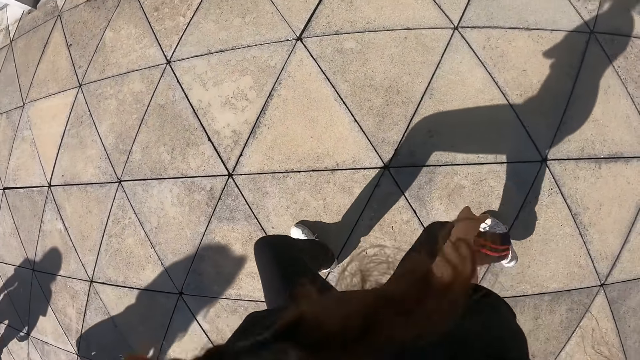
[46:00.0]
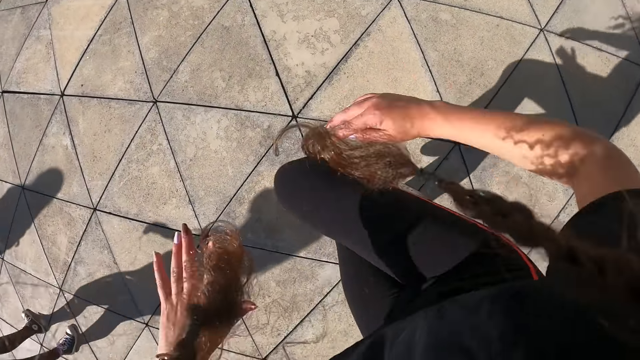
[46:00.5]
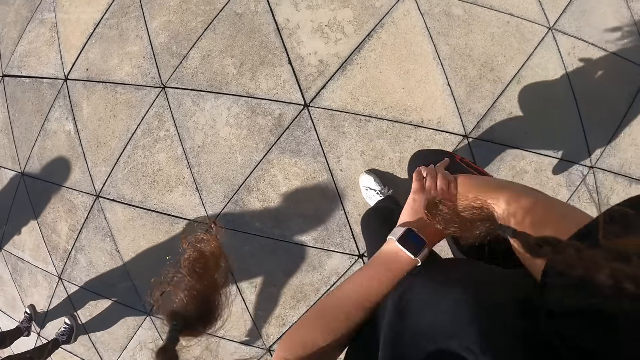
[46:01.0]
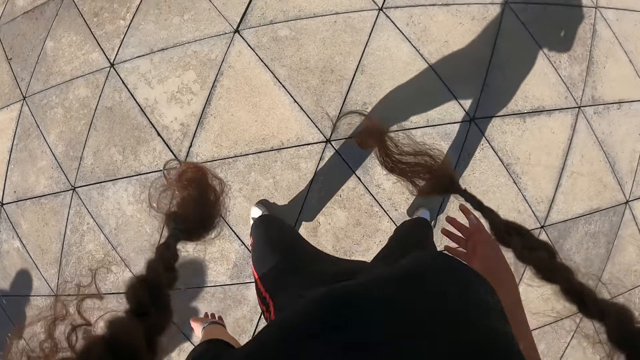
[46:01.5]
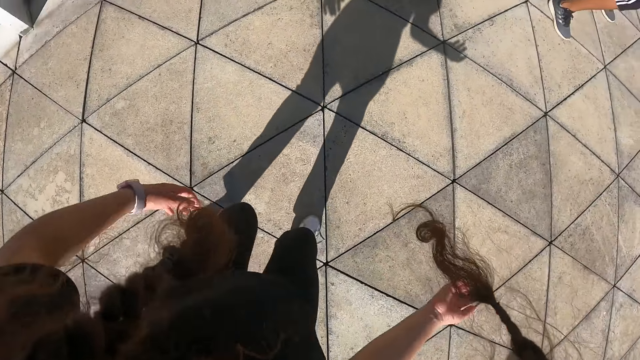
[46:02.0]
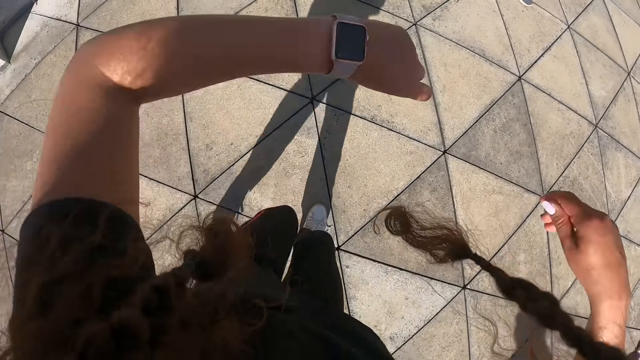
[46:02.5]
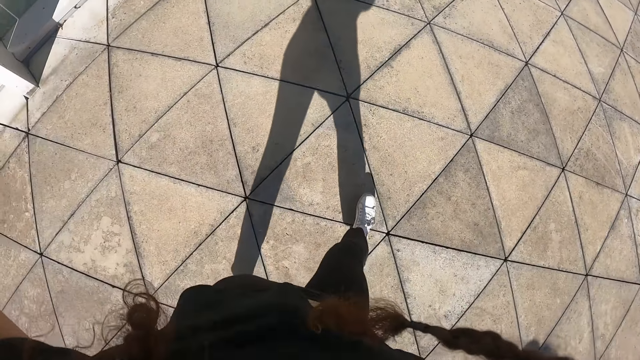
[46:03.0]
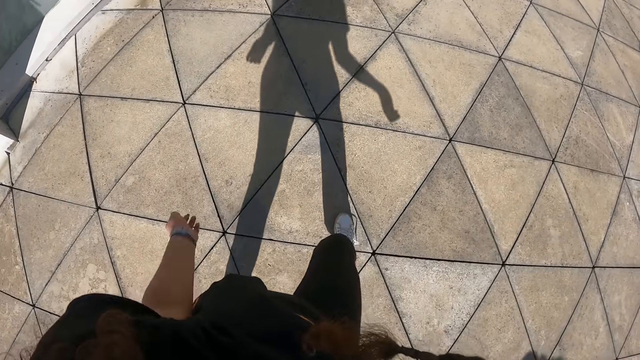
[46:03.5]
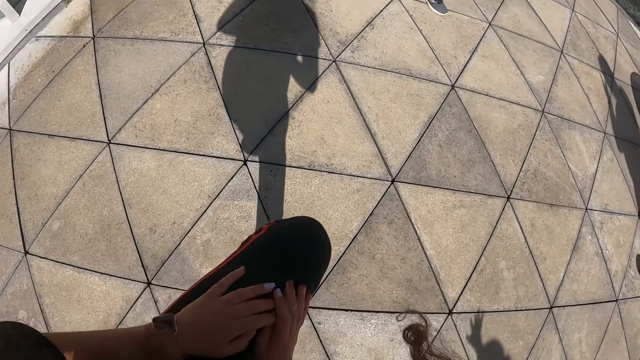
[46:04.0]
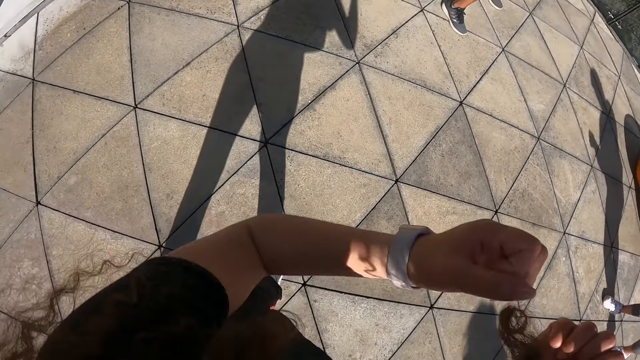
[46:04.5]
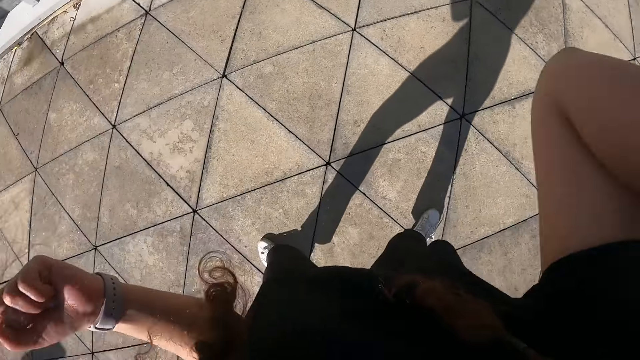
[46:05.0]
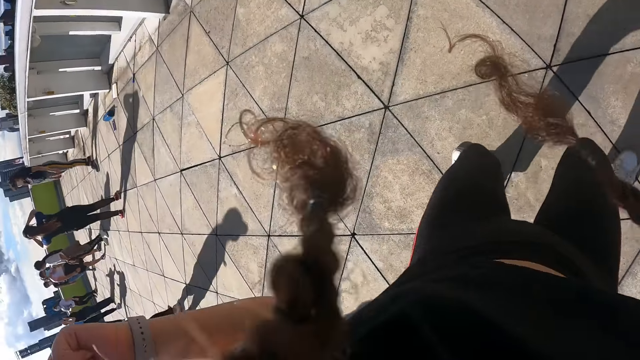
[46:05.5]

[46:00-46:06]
The camera wearer dances.

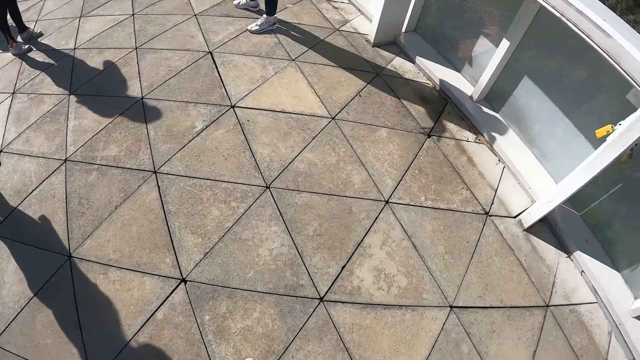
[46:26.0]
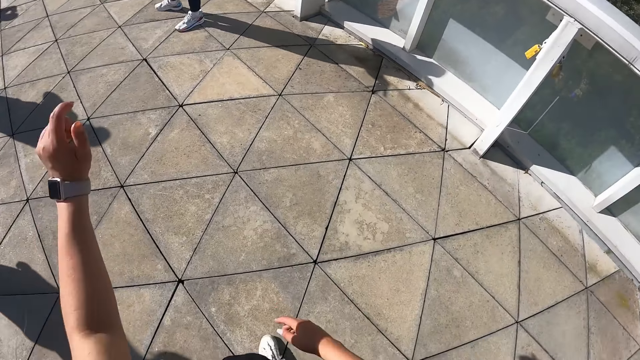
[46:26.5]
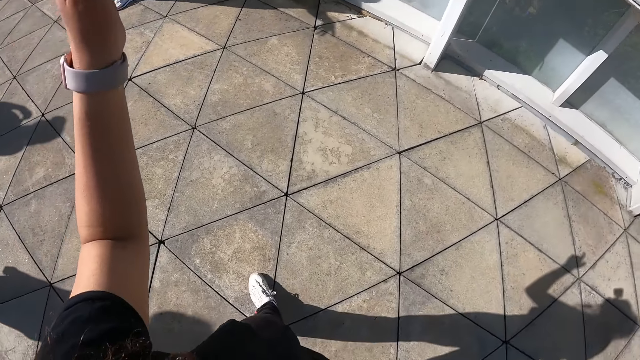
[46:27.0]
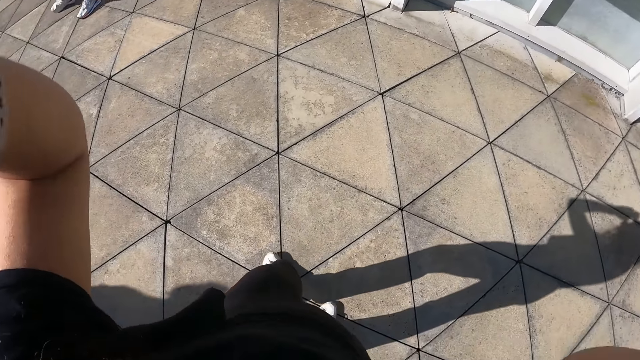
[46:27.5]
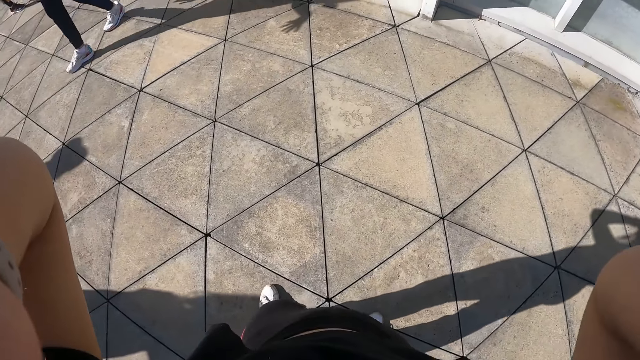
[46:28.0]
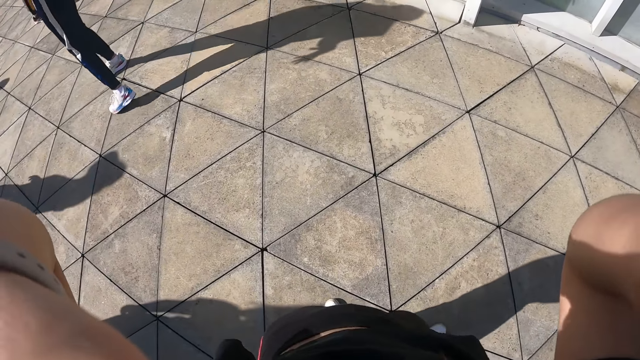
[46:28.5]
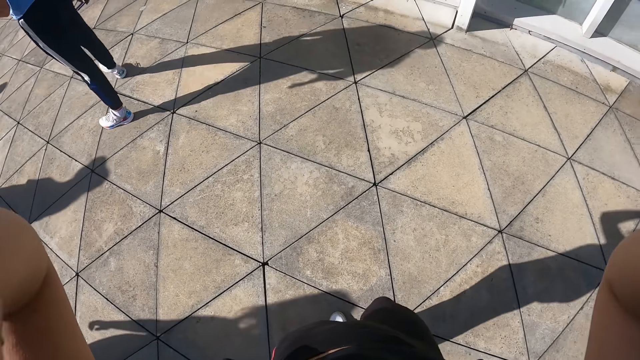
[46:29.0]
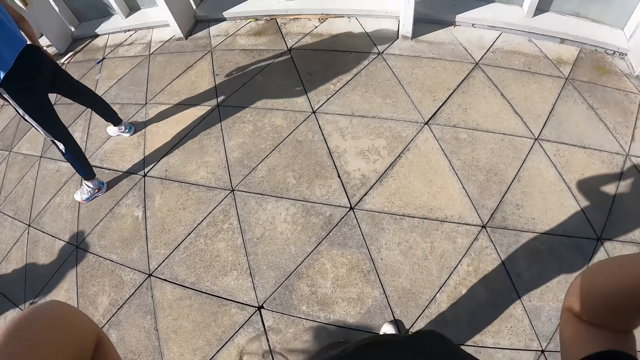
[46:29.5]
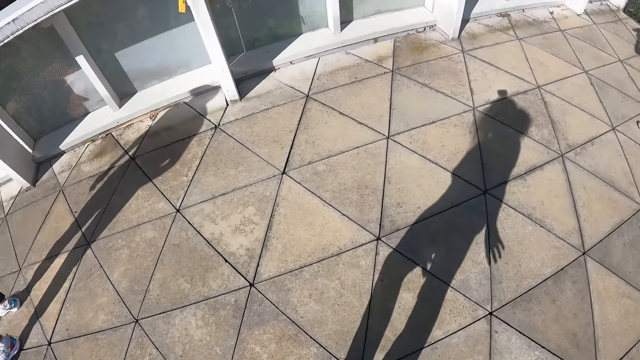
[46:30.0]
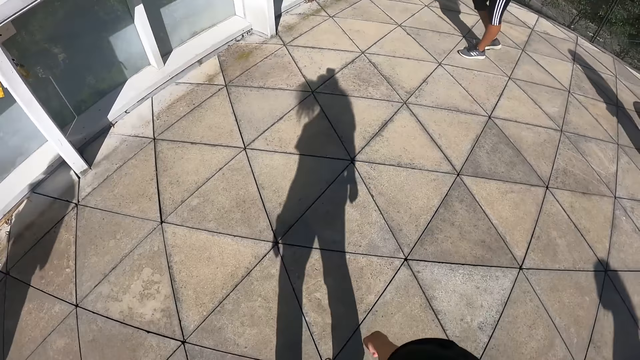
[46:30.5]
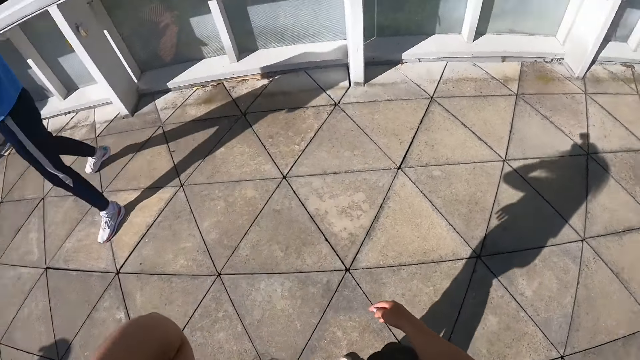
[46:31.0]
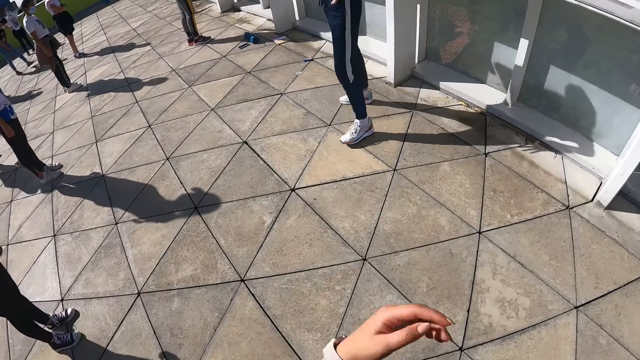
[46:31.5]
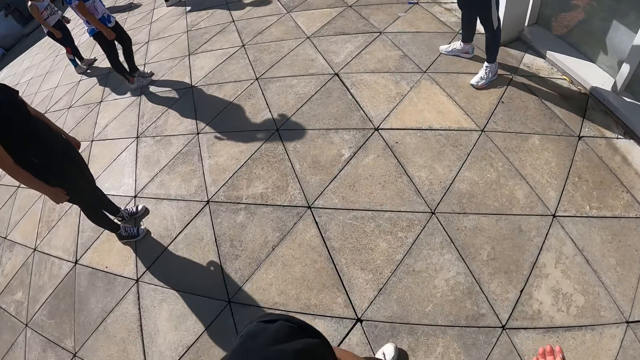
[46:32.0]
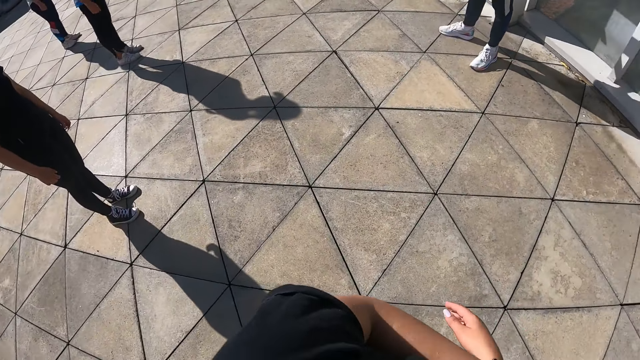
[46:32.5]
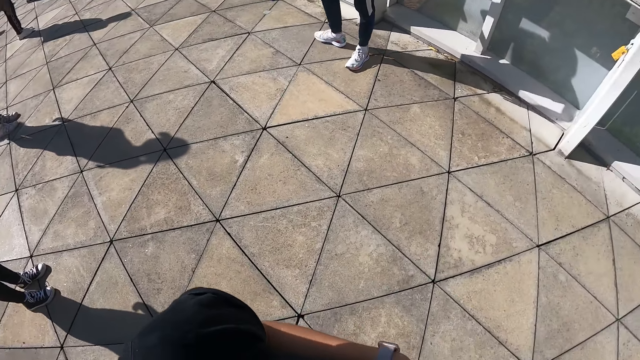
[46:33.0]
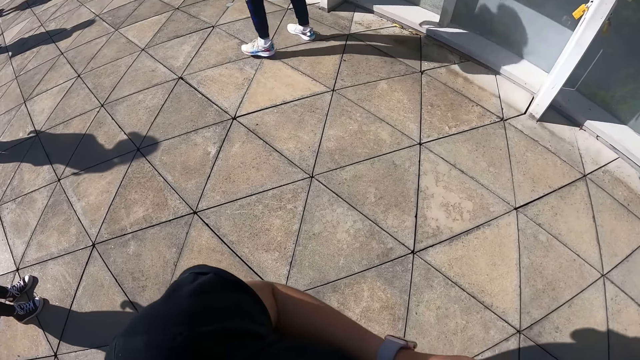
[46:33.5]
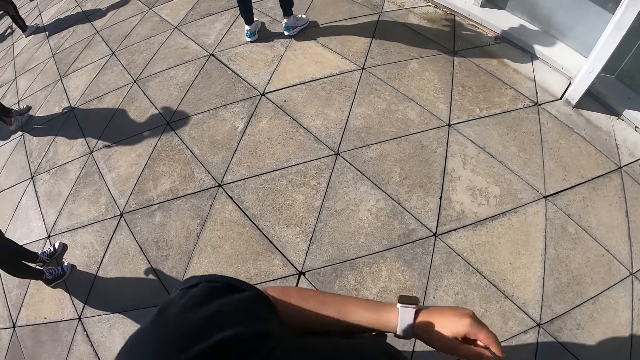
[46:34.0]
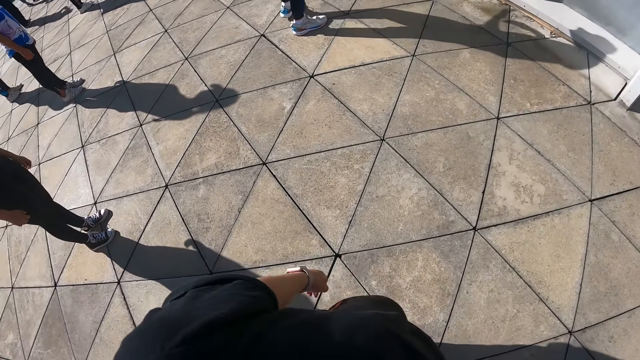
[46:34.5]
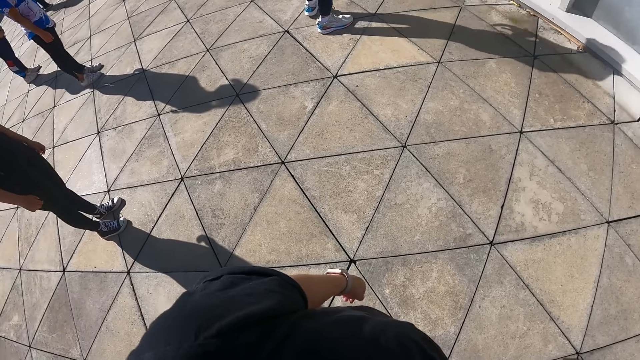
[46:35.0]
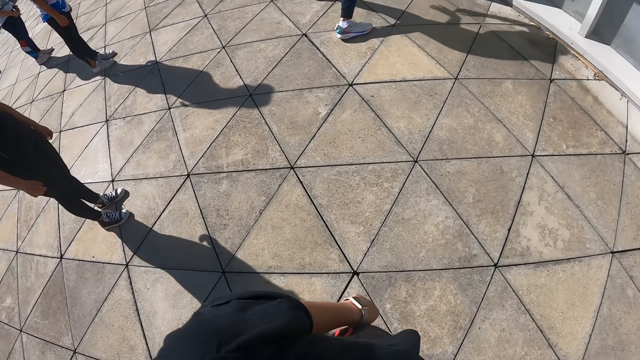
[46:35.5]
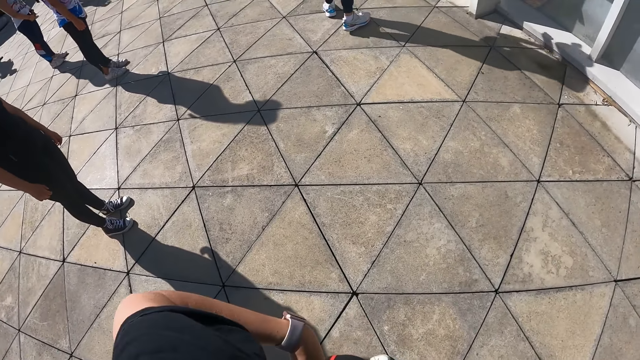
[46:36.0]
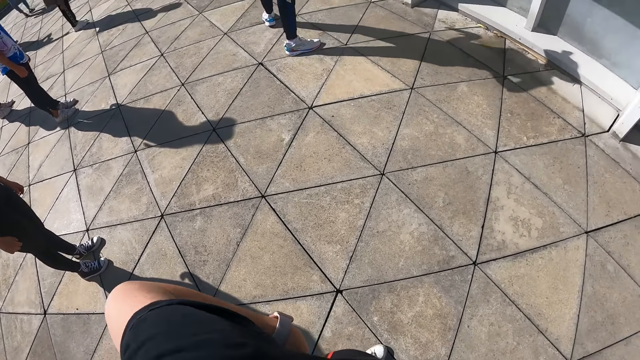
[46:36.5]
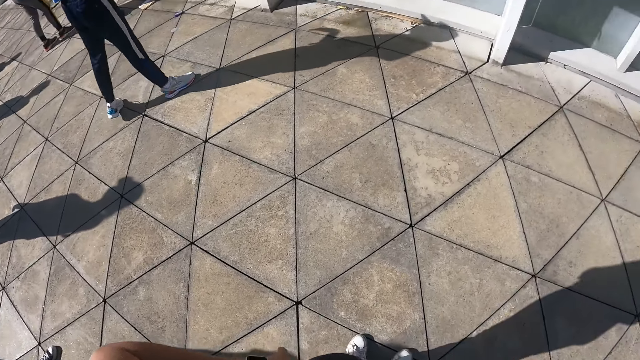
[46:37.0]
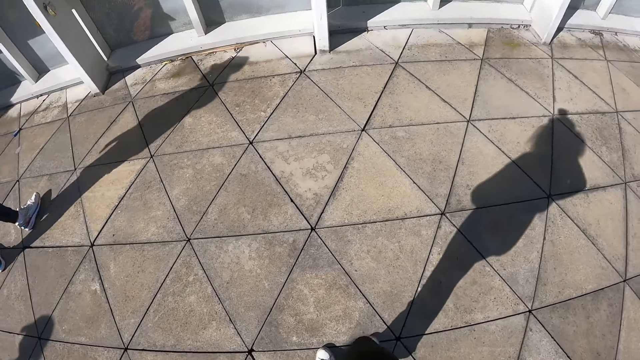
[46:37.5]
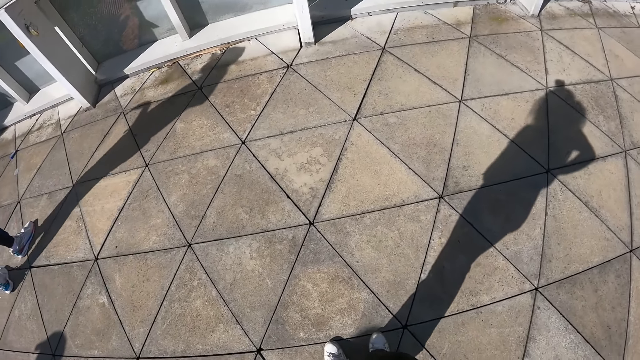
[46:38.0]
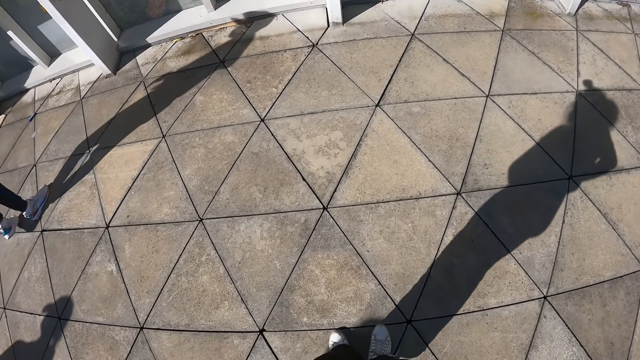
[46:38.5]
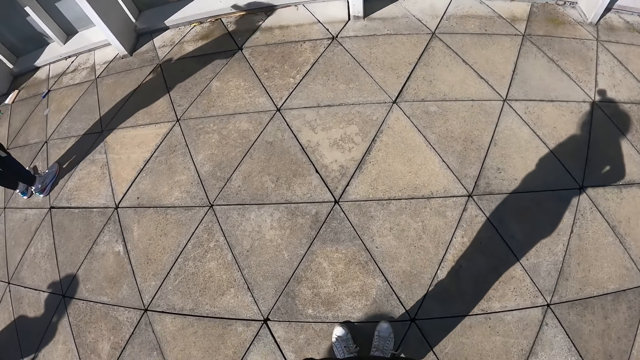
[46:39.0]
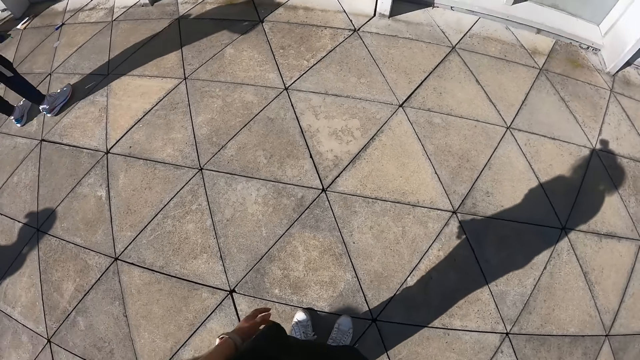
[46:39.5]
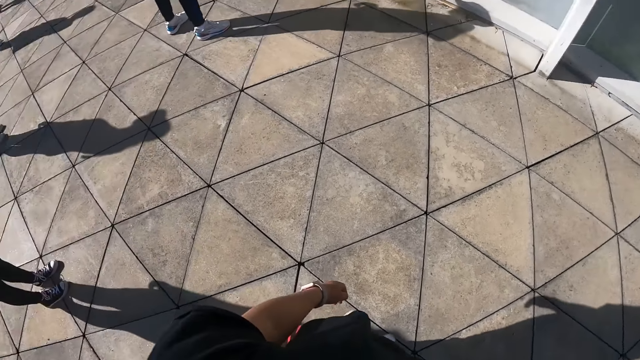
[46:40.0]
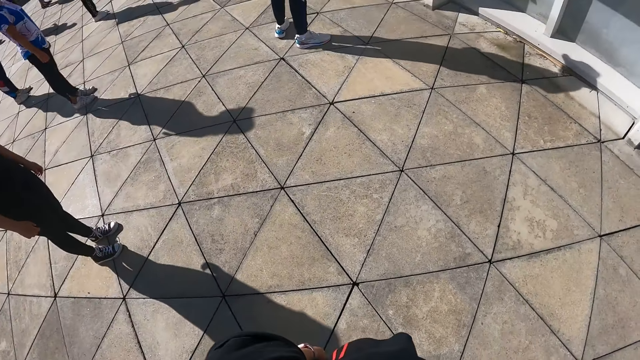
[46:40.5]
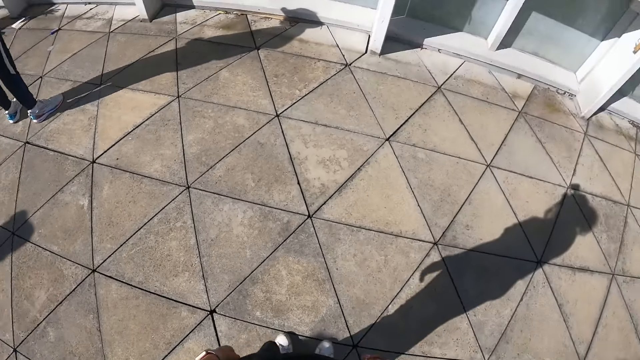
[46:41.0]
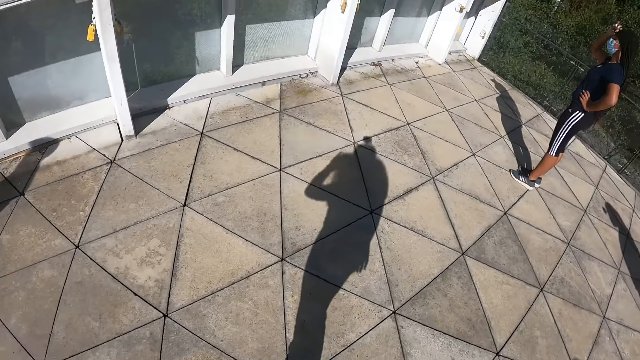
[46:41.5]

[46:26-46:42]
The camera wearer adjusts the camera. They hold the waist. They lower hands. They look around the room.
